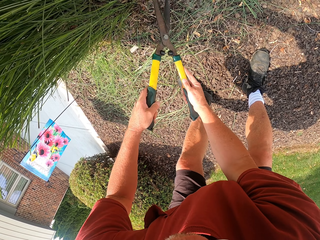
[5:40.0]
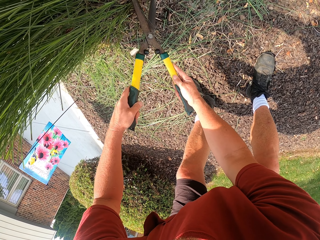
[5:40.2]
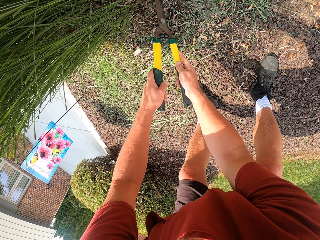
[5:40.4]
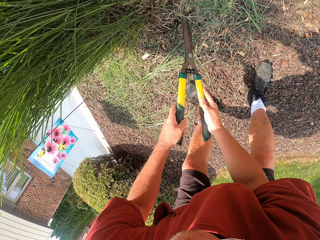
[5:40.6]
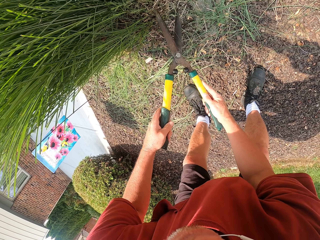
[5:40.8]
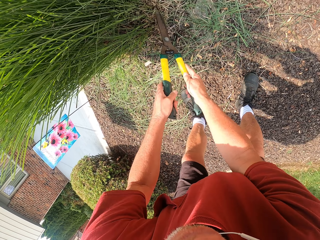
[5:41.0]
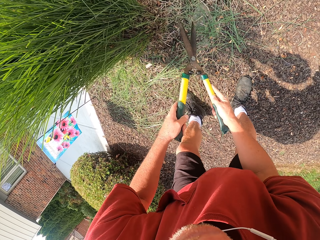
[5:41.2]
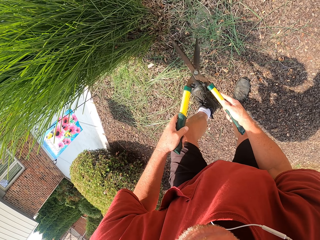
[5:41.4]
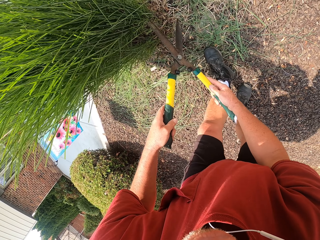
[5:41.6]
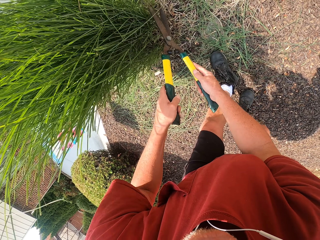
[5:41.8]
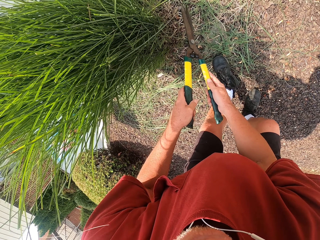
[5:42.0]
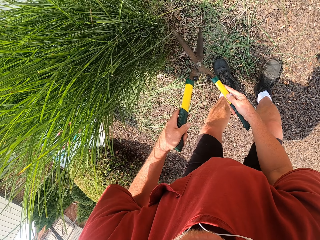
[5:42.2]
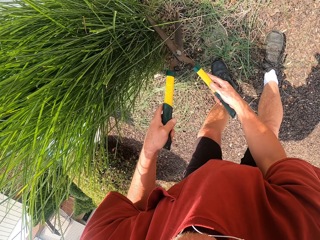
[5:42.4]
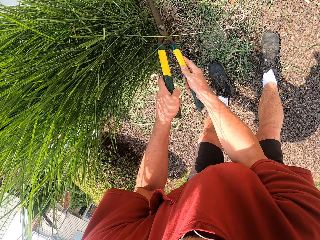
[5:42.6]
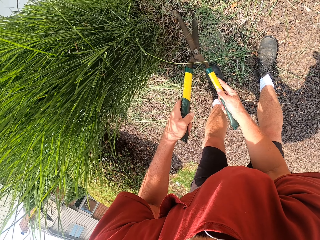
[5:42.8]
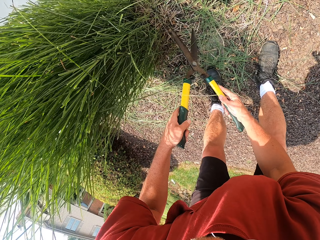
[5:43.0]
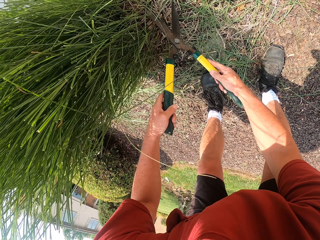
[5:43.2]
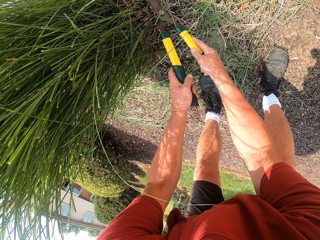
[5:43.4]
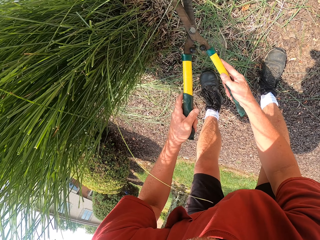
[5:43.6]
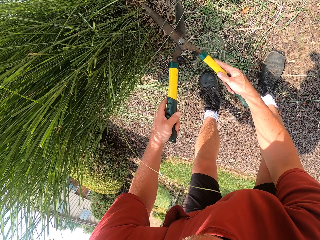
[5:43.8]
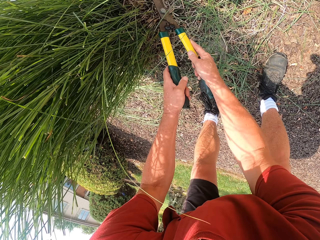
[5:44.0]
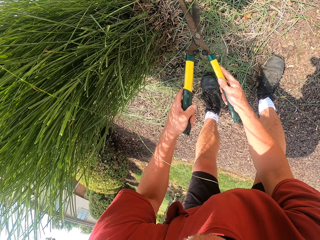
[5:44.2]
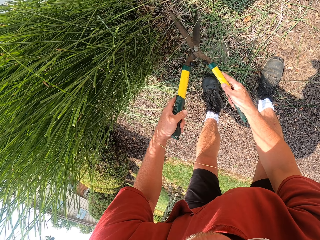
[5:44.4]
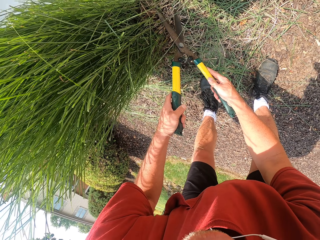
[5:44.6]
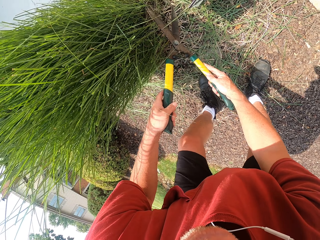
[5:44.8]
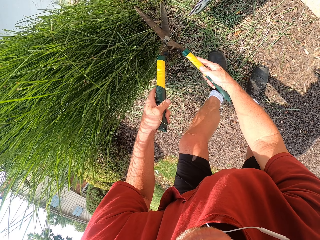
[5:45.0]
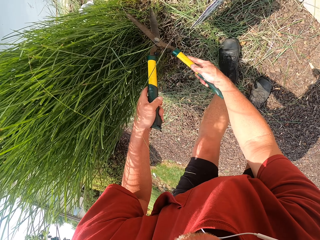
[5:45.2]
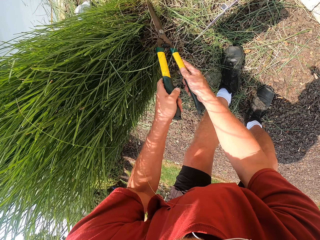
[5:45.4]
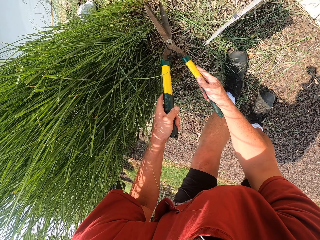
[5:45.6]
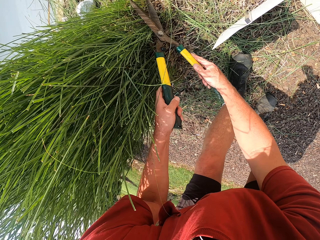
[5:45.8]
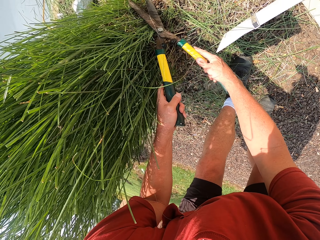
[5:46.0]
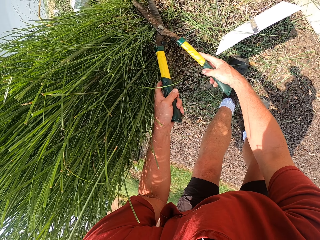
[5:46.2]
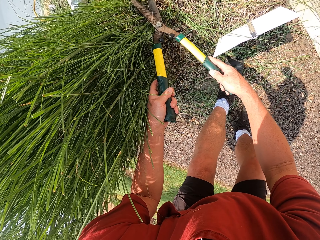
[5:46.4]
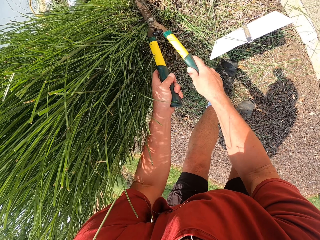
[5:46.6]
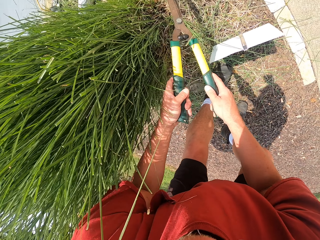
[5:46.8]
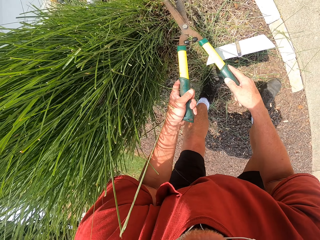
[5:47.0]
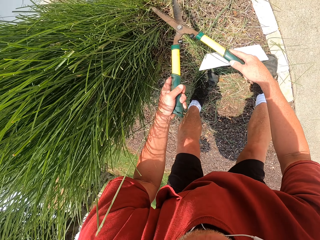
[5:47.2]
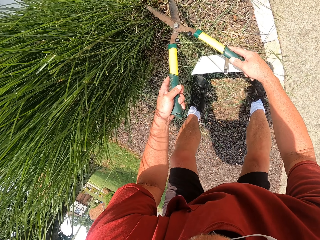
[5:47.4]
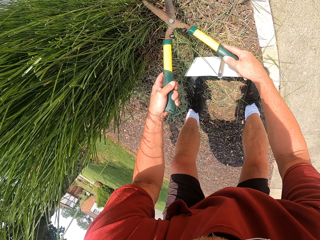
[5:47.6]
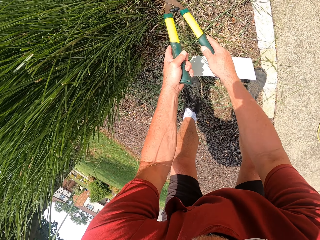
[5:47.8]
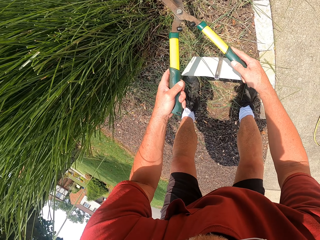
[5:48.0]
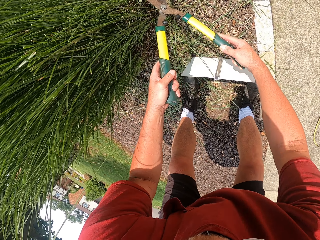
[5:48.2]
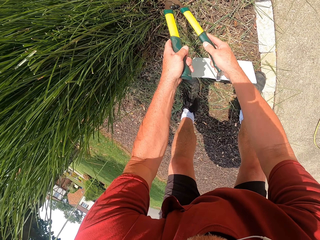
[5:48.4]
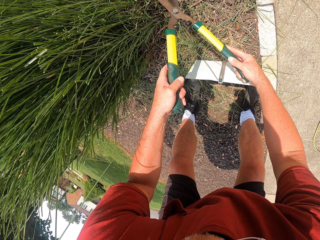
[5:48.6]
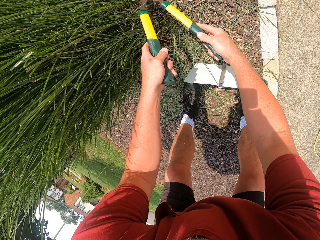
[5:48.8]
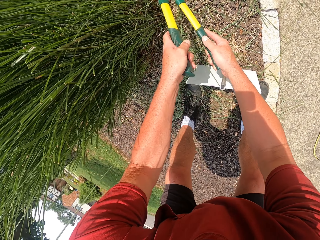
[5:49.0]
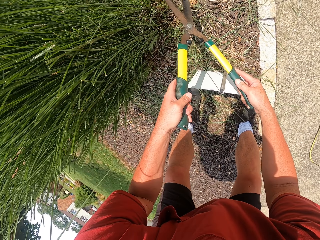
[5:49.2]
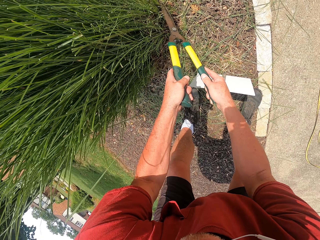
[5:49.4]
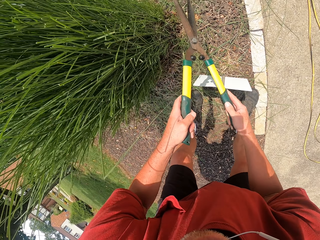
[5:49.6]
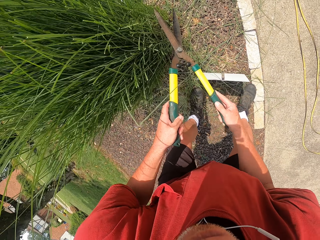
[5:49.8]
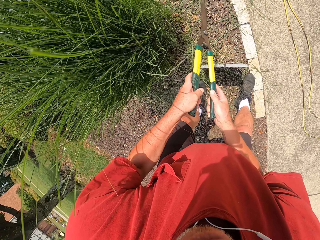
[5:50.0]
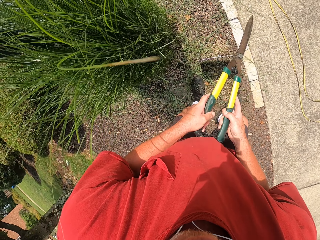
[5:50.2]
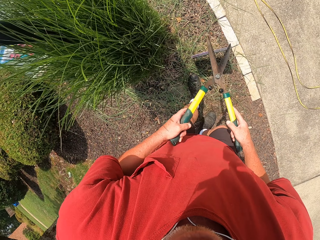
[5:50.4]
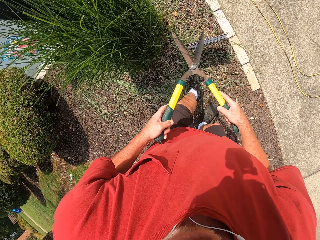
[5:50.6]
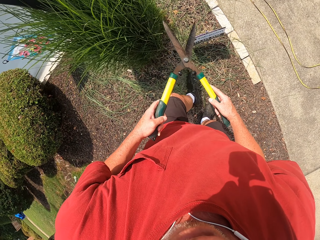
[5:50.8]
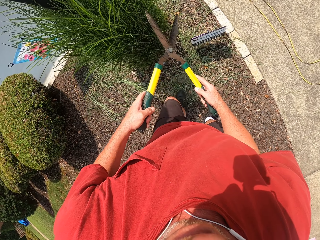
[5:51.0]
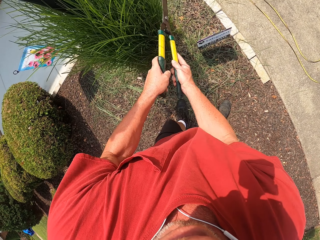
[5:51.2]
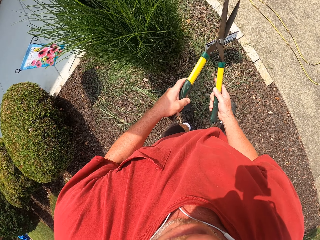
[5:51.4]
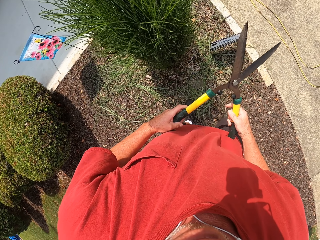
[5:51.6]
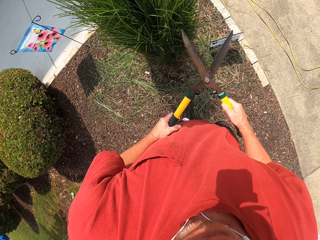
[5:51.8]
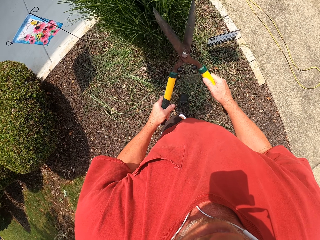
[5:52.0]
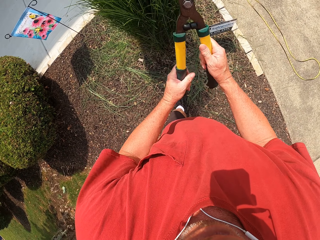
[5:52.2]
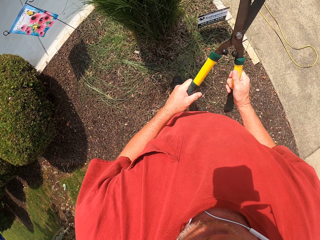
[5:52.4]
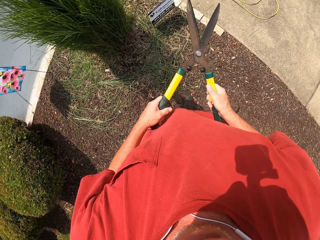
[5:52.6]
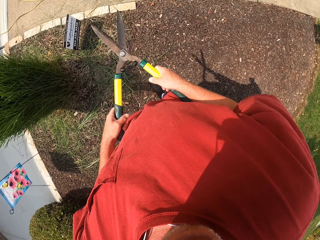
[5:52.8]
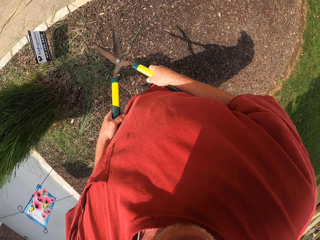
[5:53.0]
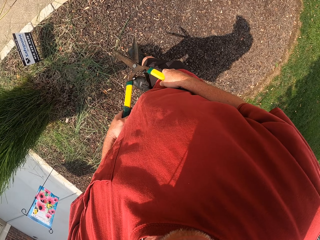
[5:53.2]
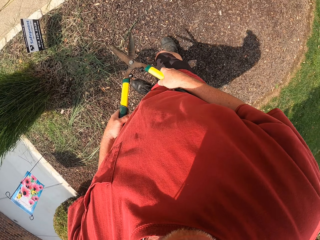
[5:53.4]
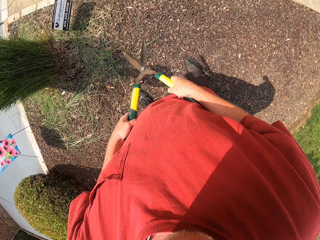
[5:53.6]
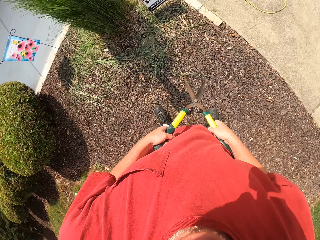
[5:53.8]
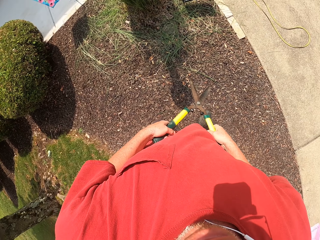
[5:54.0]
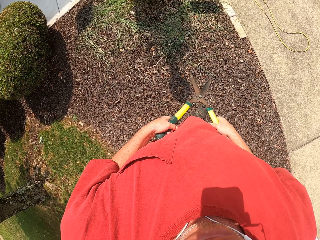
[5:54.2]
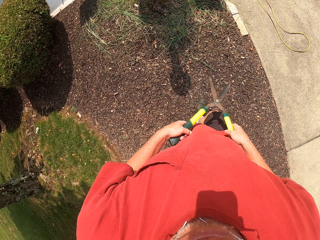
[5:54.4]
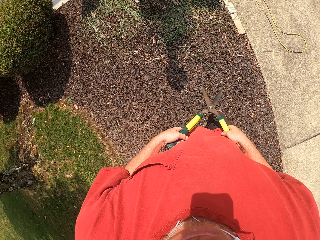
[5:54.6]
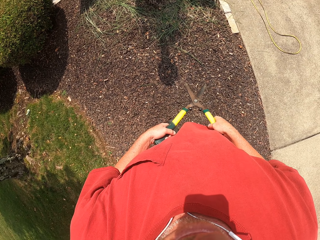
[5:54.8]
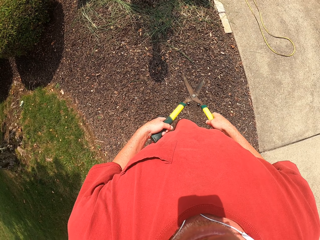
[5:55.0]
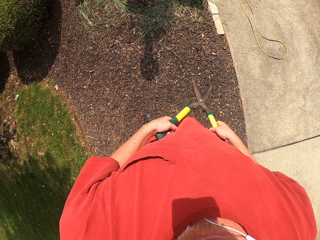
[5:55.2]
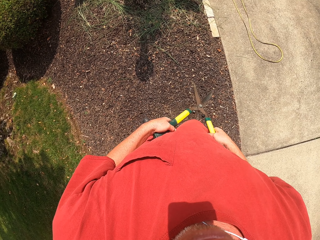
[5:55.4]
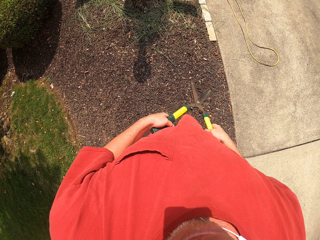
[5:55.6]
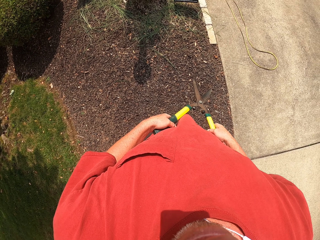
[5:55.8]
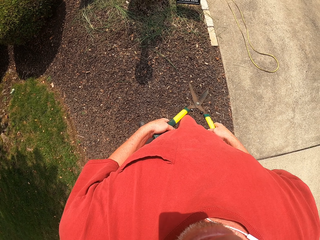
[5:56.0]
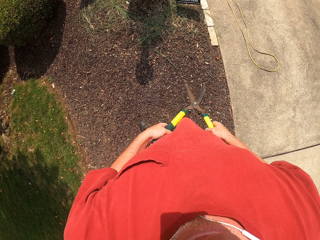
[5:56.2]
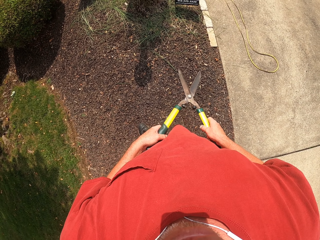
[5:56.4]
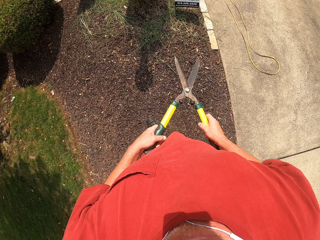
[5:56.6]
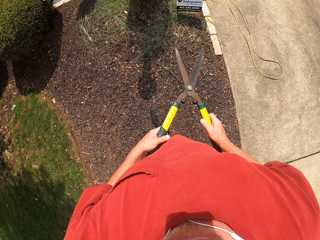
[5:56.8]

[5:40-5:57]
The camera wearer moves around. They prune flowers. They look around. They turn around the compound. They walk around.

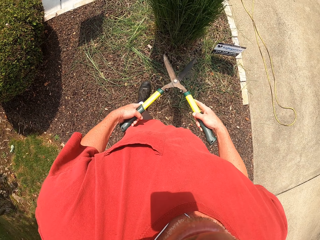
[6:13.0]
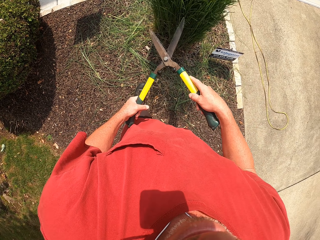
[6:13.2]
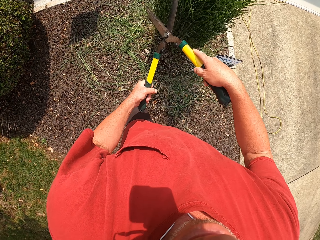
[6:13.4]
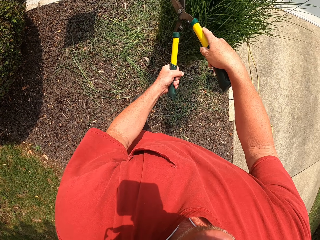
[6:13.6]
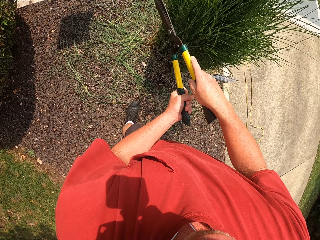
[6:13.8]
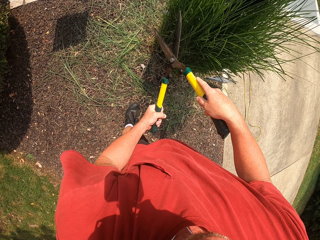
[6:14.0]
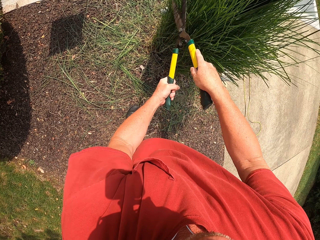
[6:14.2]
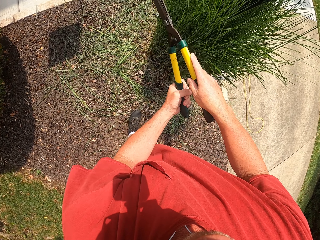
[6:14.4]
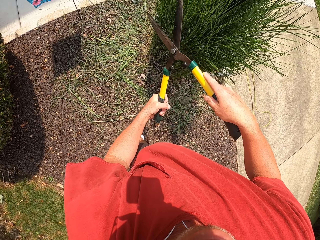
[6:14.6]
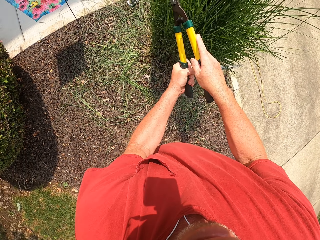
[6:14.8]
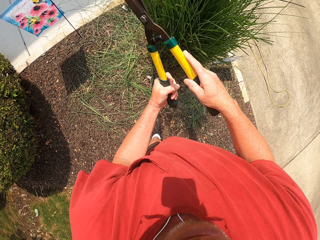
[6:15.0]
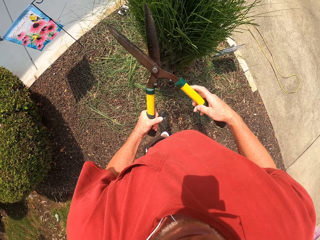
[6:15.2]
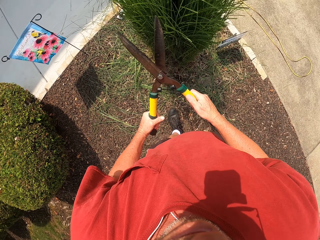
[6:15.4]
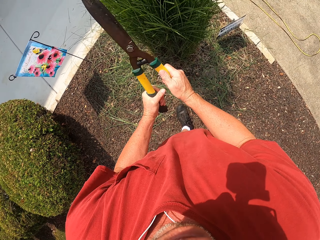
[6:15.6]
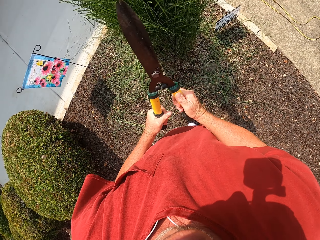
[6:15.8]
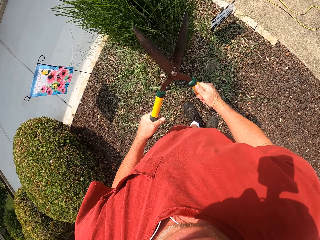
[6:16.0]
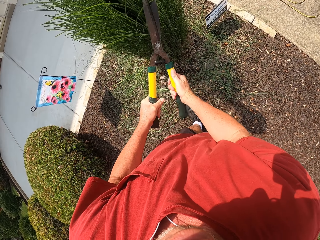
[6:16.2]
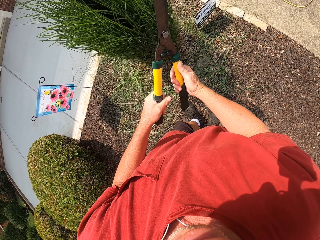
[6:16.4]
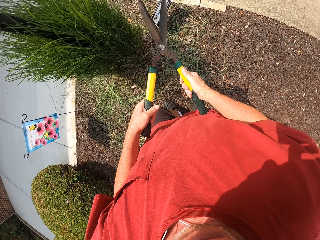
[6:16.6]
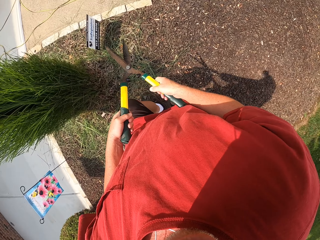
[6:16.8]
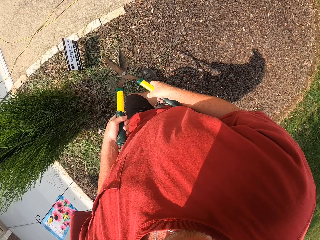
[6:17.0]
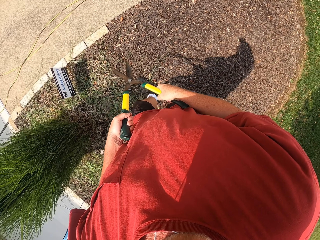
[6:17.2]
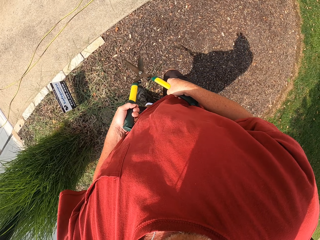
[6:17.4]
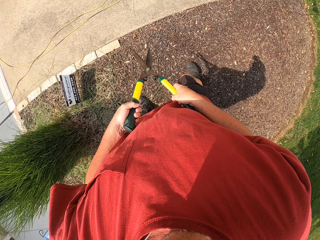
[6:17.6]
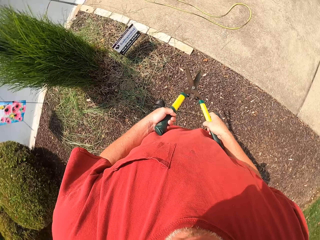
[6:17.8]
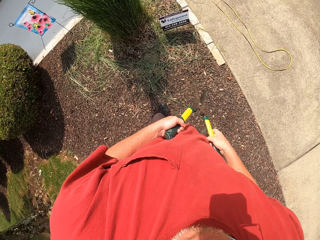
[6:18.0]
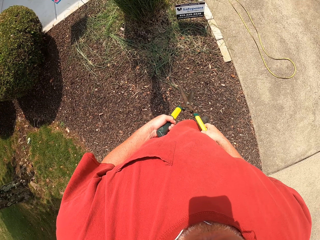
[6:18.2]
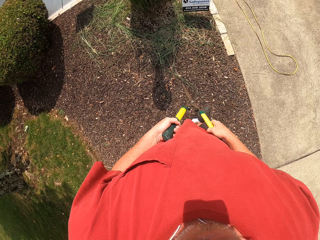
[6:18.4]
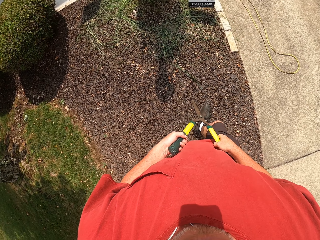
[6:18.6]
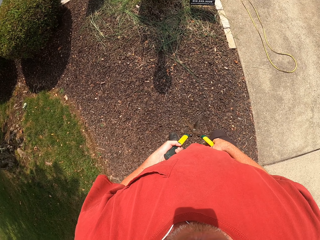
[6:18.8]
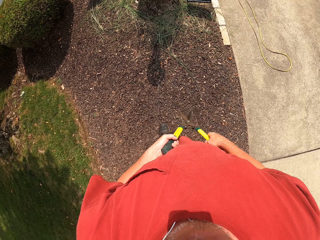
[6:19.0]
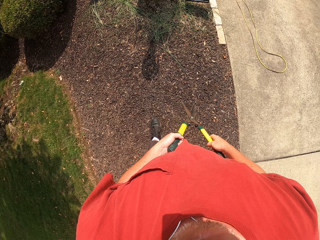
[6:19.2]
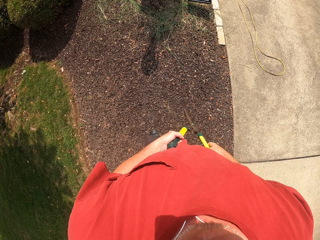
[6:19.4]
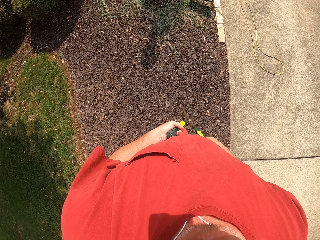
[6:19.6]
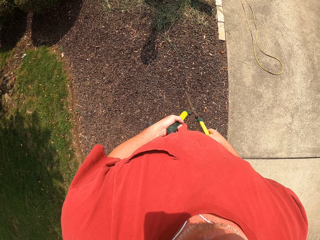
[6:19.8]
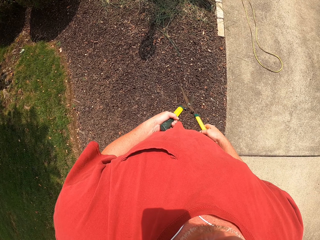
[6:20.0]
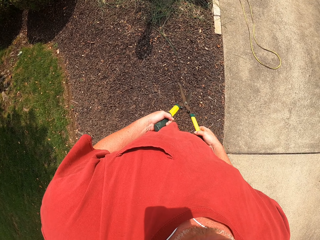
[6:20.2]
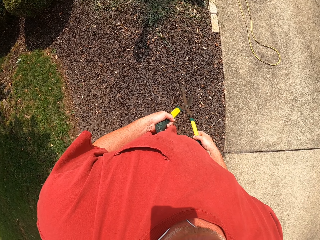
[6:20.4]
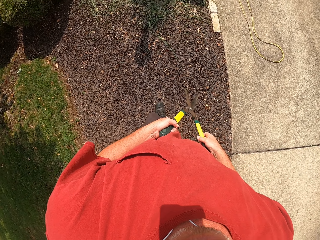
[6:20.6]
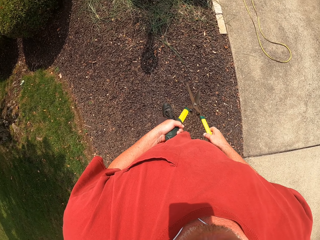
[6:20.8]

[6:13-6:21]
The camera wearer prunes flowers. They move around. They look around the compound.
